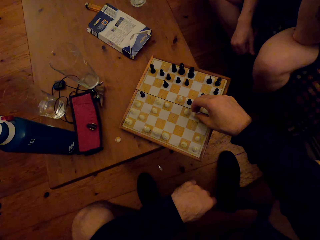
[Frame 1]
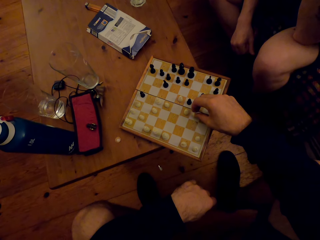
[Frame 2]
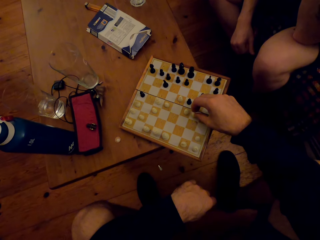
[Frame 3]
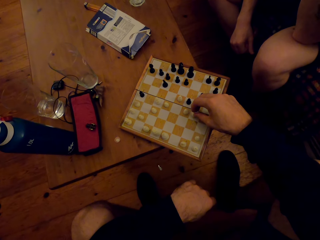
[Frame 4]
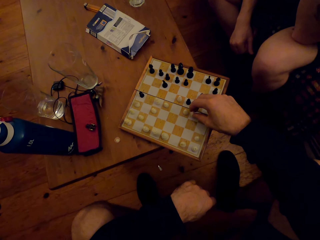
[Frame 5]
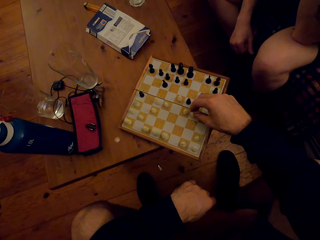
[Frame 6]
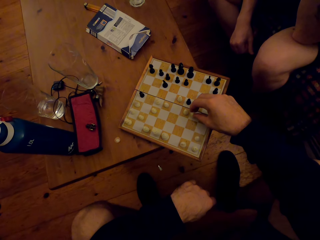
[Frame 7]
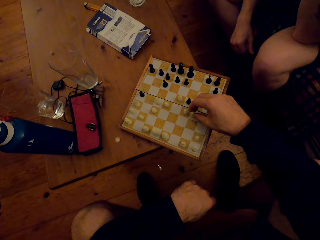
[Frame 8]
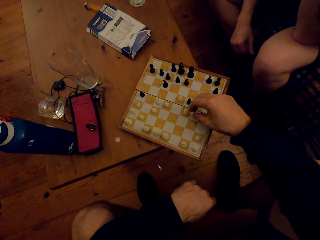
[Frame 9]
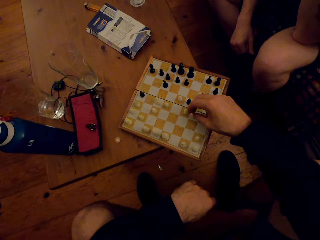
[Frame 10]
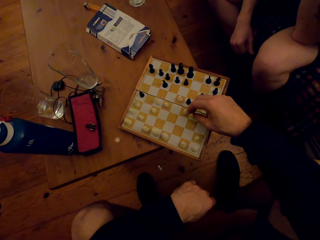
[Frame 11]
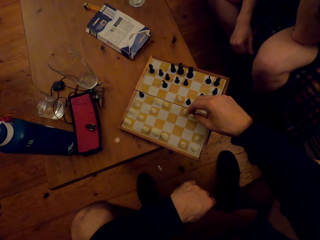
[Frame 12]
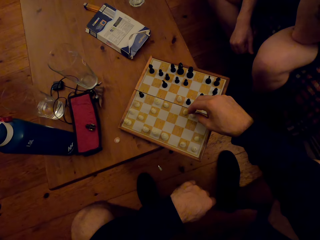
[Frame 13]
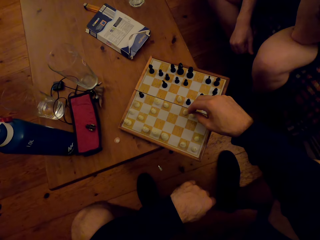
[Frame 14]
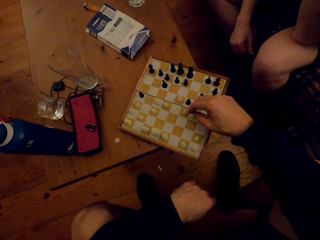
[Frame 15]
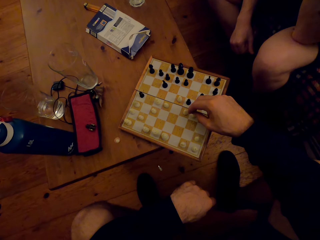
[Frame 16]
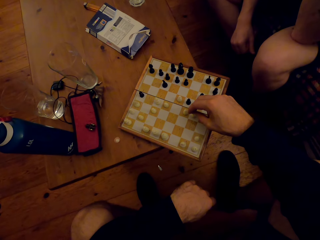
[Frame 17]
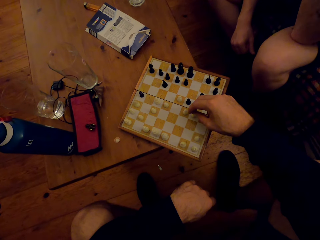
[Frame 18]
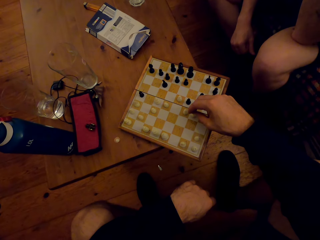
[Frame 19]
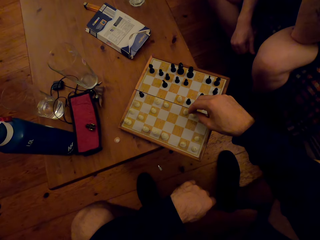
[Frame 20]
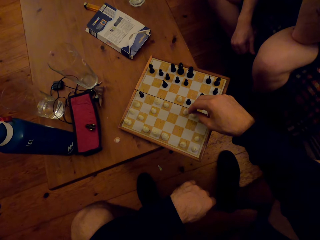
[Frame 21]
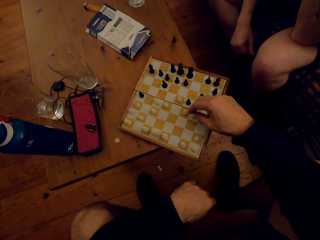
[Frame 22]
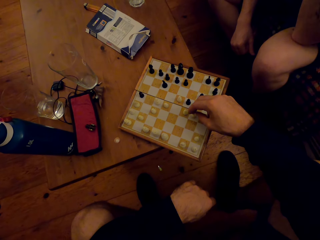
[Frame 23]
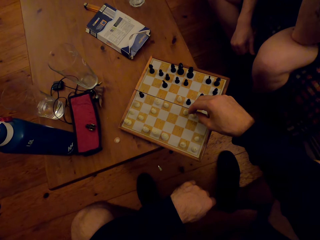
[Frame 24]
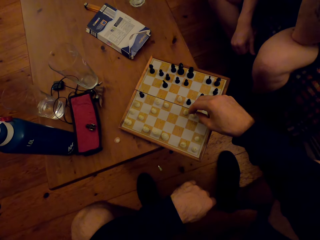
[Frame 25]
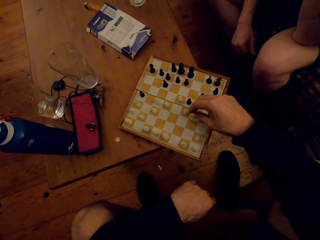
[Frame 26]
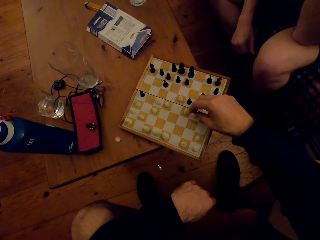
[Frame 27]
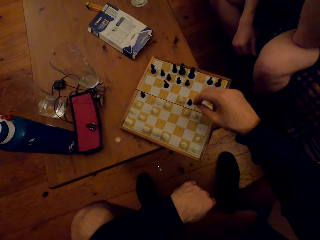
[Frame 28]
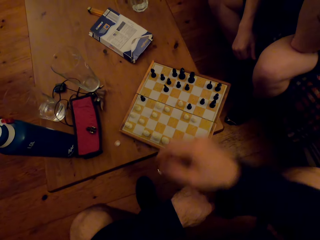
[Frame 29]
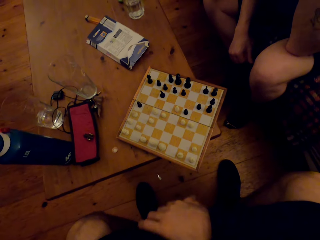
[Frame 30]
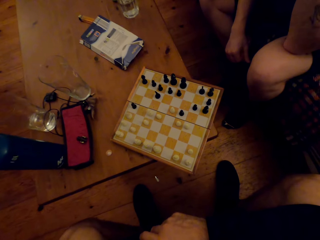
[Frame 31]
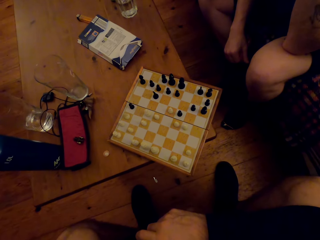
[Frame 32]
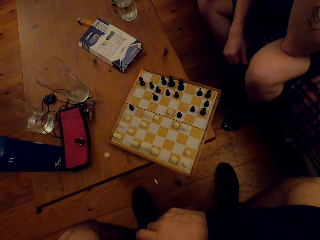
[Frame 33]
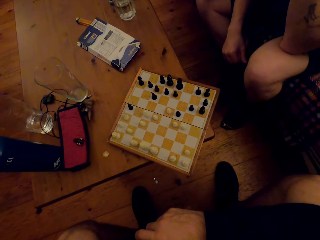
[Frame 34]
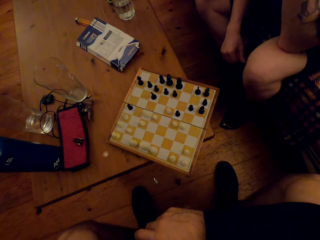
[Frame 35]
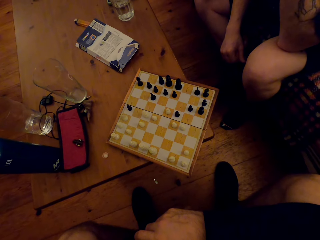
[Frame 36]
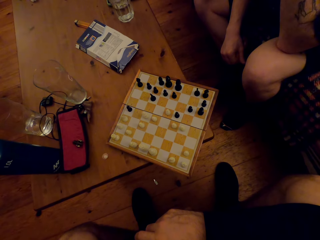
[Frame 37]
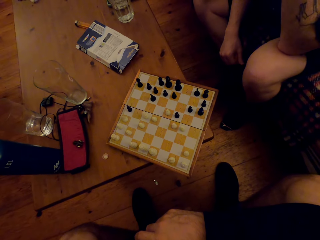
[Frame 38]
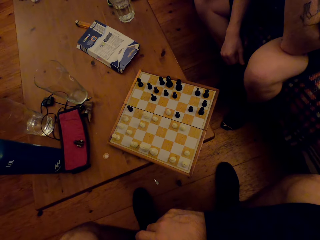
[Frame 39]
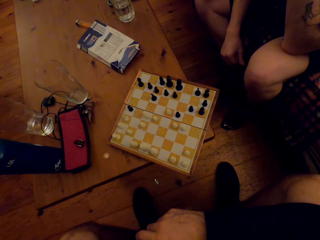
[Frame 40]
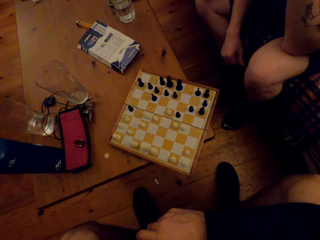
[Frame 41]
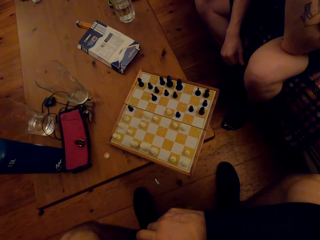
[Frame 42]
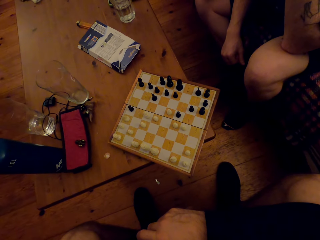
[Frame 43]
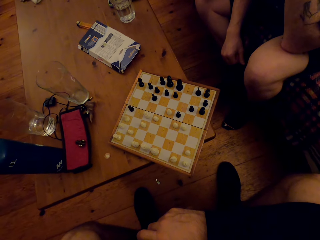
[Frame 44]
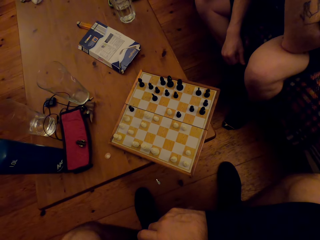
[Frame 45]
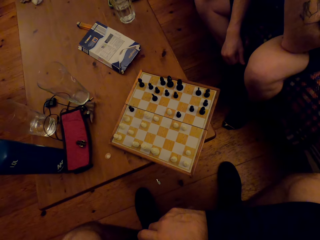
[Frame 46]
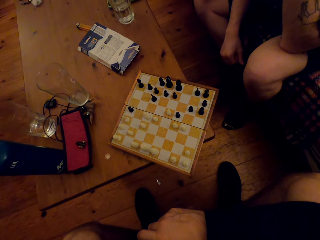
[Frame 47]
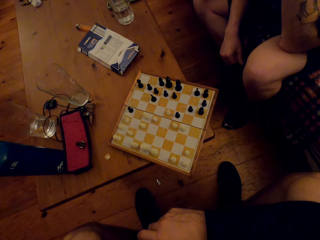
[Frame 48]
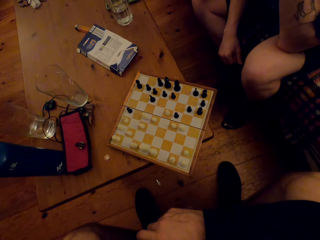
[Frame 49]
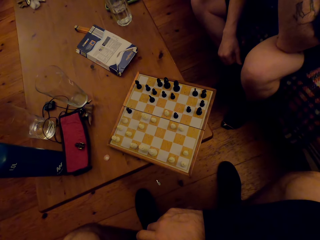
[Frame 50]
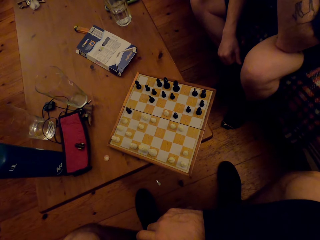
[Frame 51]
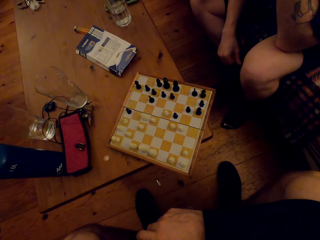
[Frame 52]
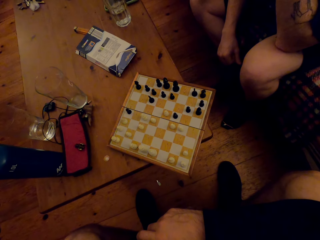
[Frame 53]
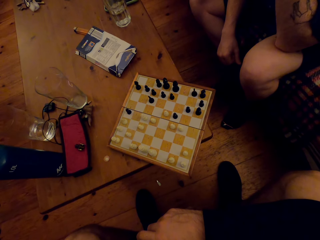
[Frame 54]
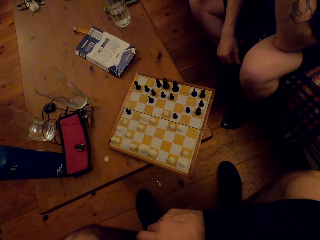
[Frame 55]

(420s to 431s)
The camera wearer places the knight down. He plays. He touches the knight. He lifts his hand up. A man moves his hand and leg.

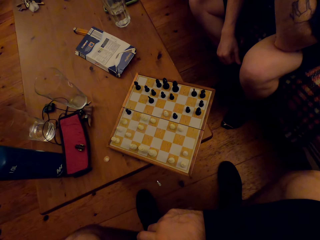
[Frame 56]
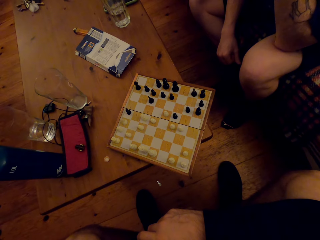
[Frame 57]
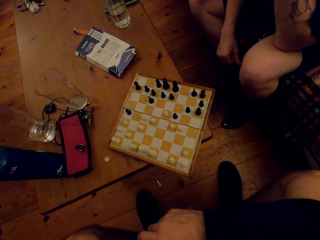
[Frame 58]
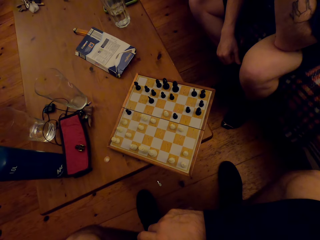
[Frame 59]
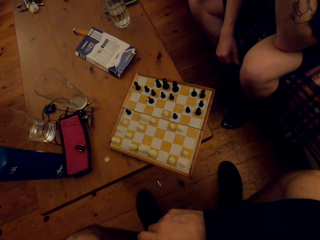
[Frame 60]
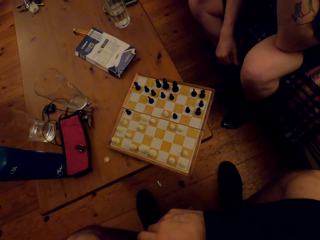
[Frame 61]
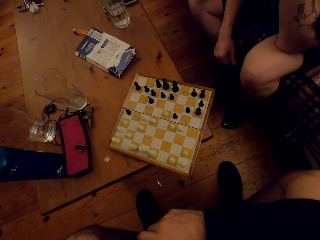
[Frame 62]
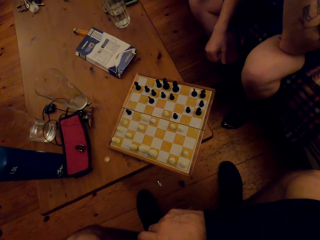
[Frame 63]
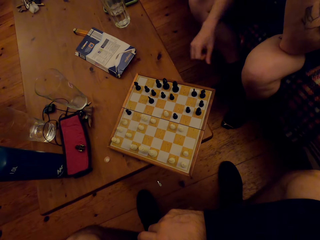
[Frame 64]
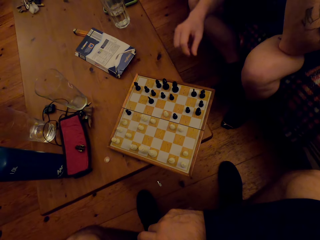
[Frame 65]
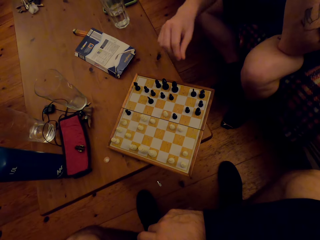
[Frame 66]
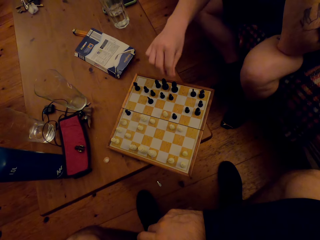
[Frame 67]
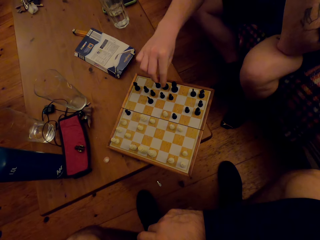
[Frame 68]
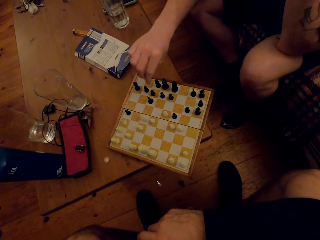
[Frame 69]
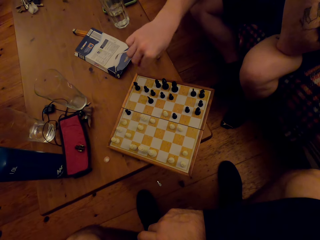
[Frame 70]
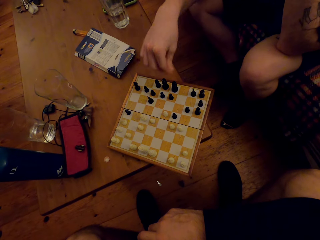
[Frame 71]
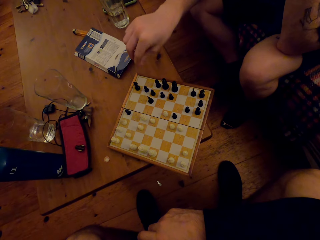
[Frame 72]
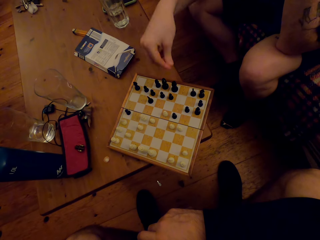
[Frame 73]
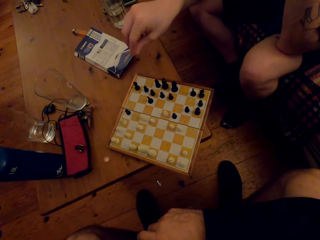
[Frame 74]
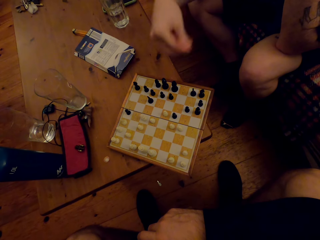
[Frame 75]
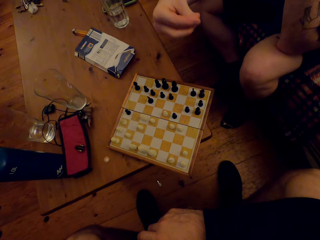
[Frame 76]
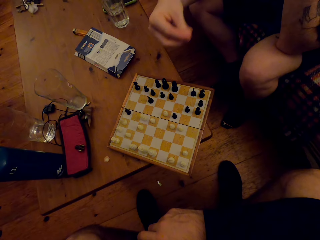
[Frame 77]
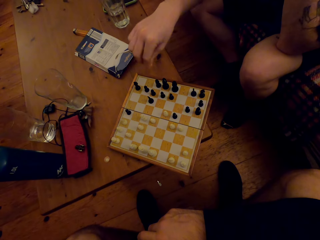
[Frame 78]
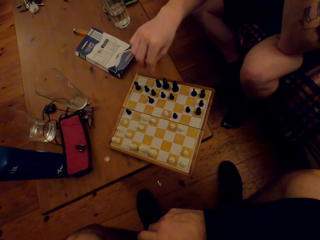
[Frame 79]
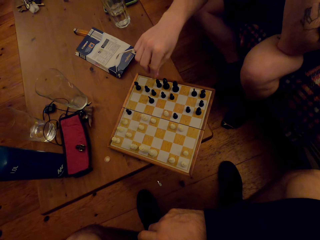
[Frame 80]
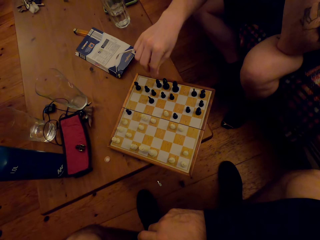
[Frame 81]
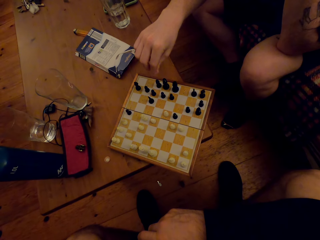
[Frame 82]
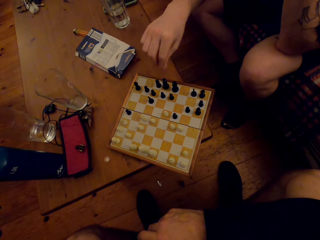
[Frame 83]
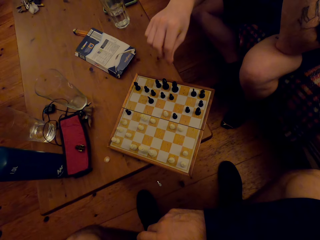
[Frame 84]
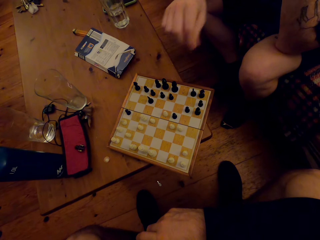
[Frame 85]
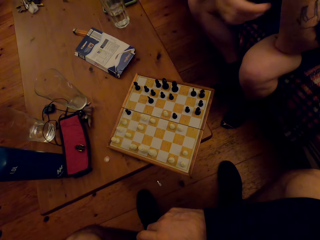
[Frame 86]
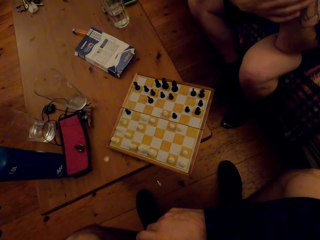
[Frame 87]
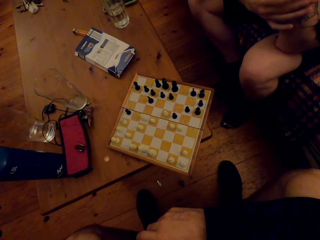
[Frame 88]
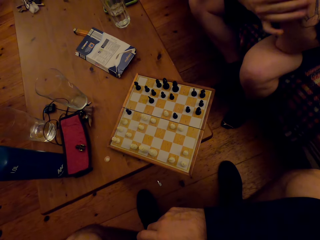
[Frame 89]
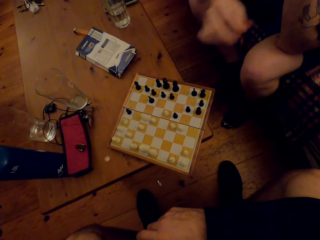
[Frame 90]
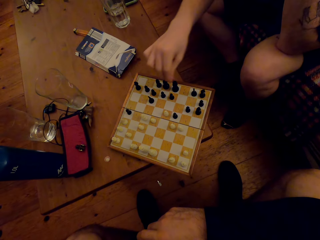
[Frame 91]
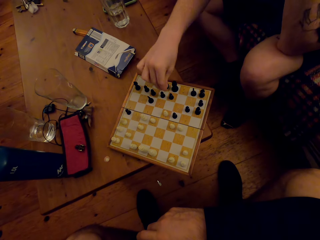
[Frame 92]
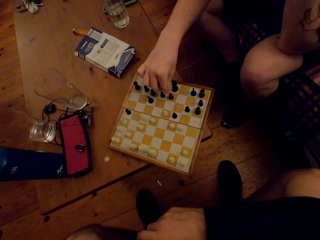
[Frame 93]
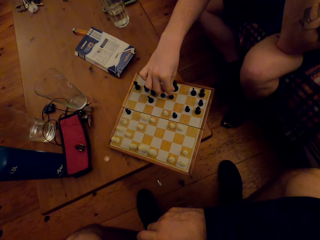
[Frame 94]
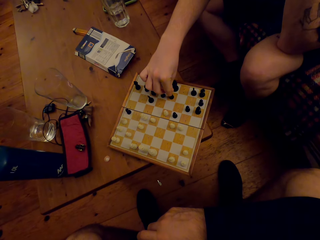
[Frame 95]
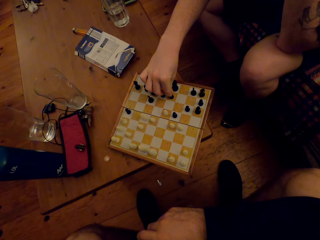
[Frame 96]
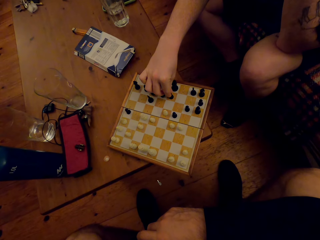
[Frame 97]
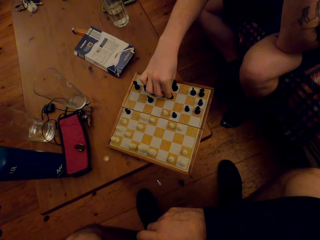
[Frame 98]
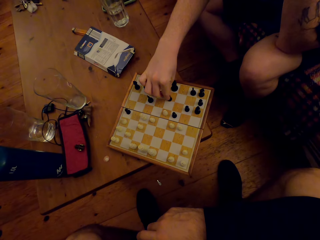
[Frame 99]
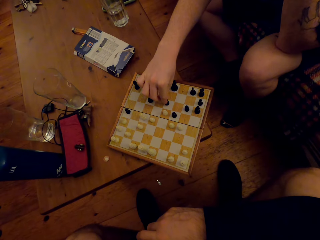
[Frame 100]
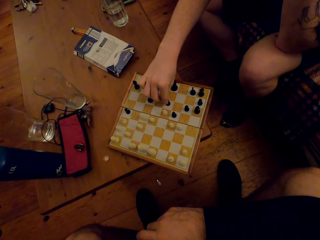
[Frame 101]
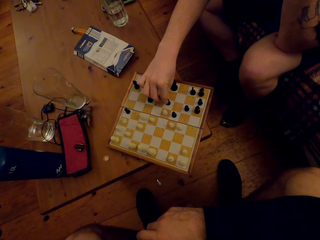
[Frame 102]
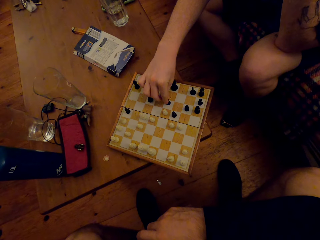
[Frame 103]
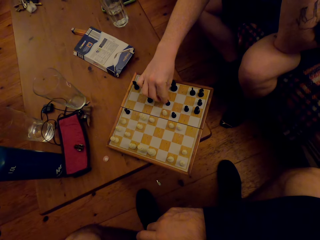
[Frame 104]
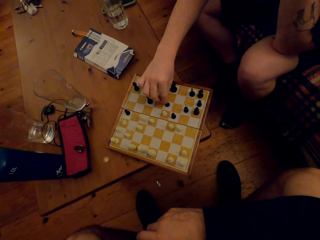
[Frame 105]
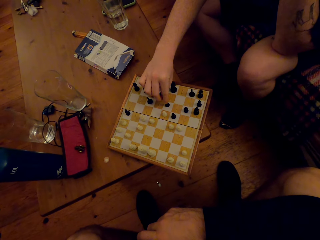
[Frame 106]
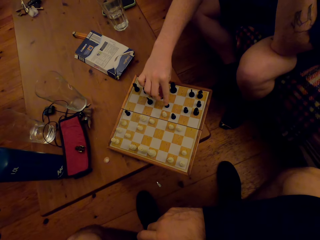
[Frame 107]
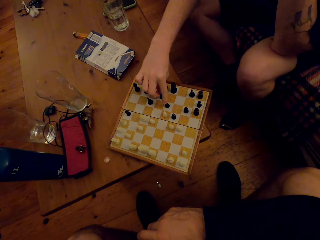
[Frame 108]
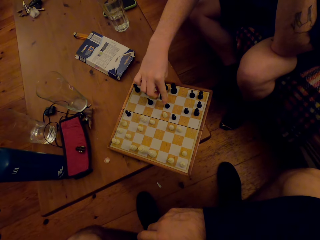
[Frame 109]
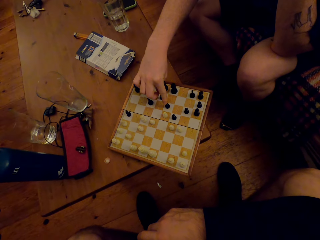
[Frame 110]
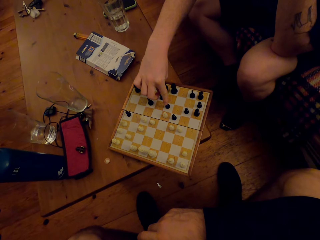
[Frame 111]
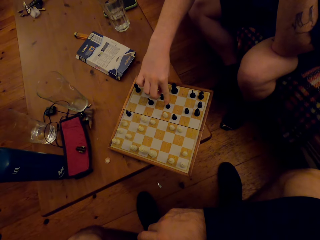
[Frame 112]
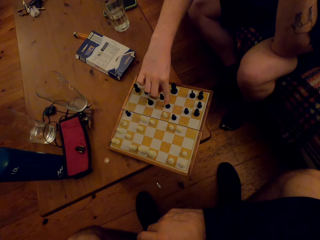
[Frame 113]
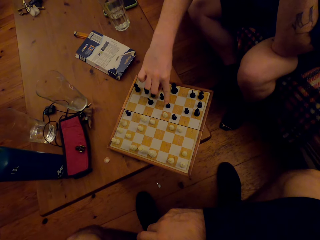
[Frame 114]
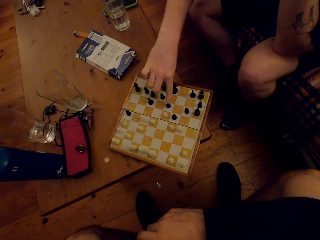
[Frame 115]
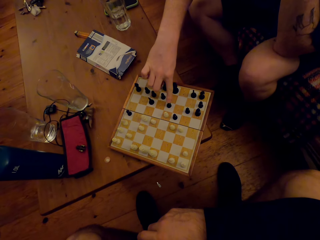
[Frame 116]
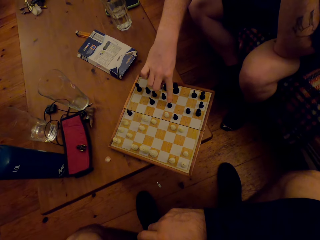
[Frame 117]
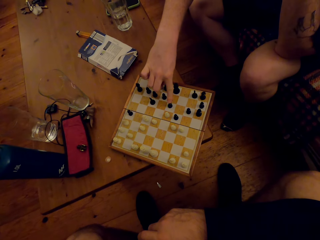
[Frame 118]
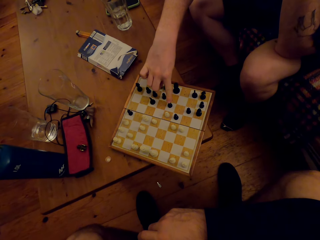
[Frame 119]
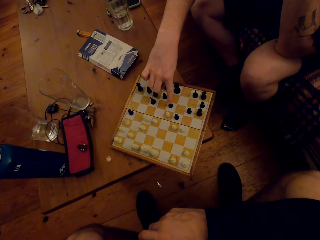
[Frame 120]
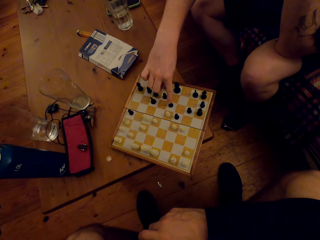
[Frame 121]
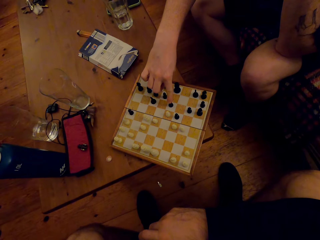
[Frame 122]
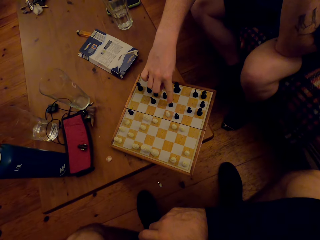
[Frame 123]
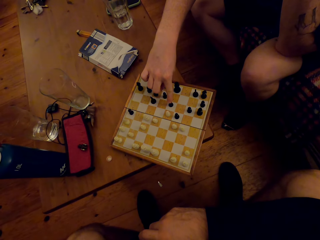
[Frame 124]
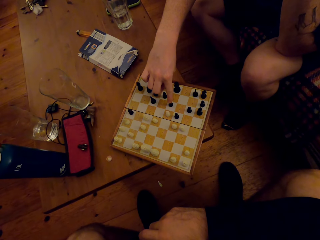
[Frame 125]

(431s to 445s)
A man moves his hand forward. The man moves his hand. The man holds his left hand. The man holds the knight. The man plays chess. The man moves the knight forward. The man holds the knight.
